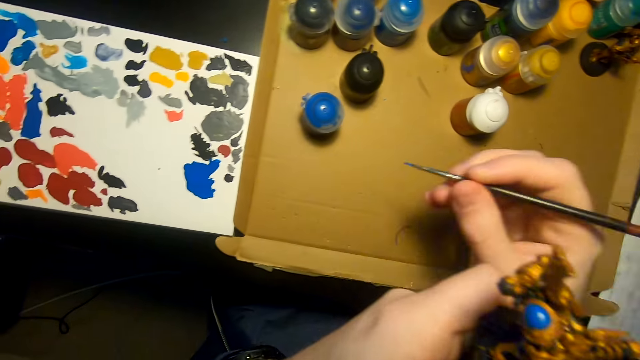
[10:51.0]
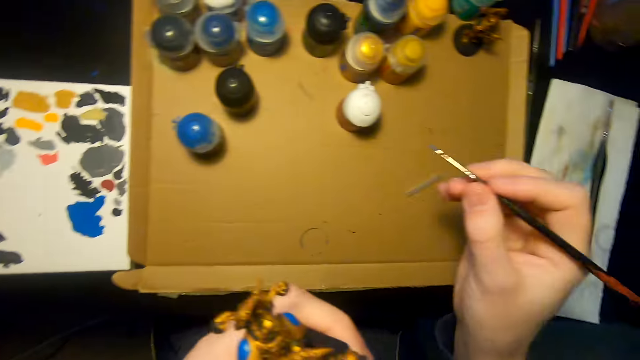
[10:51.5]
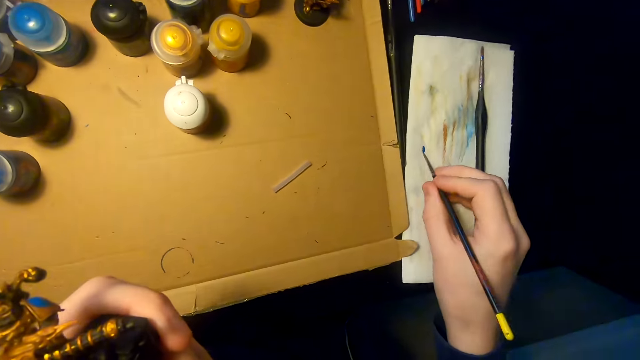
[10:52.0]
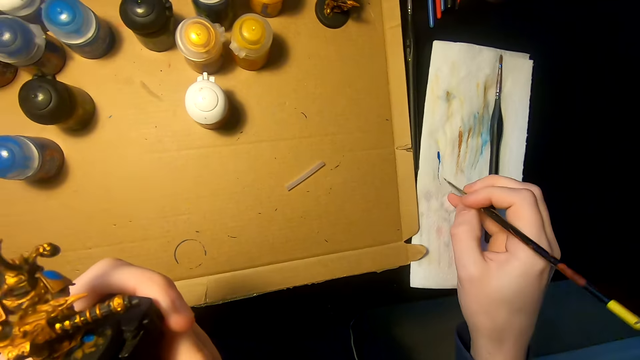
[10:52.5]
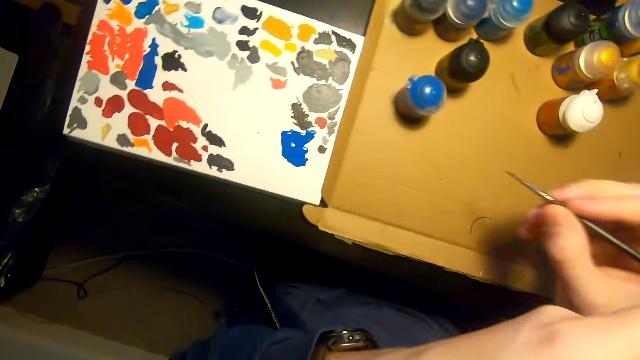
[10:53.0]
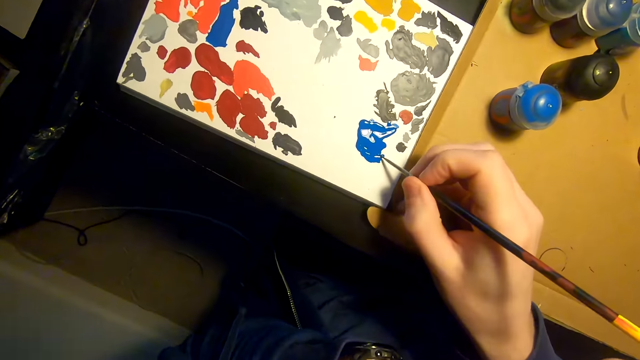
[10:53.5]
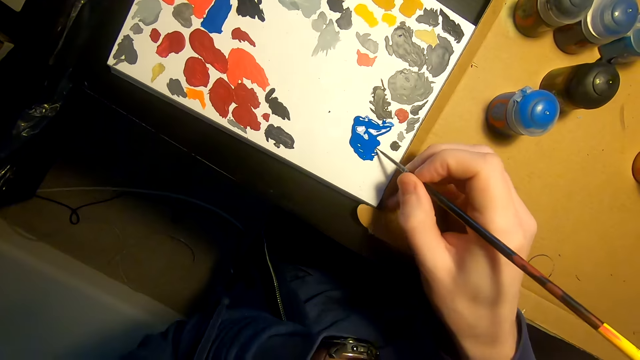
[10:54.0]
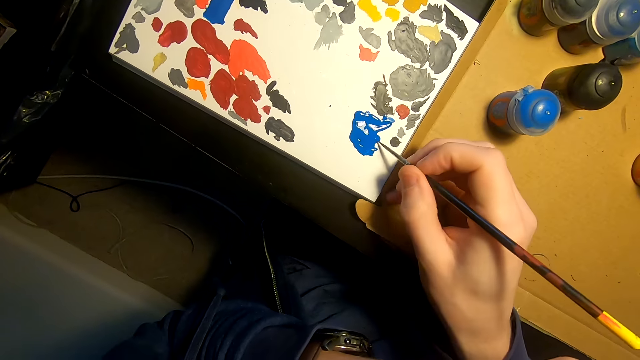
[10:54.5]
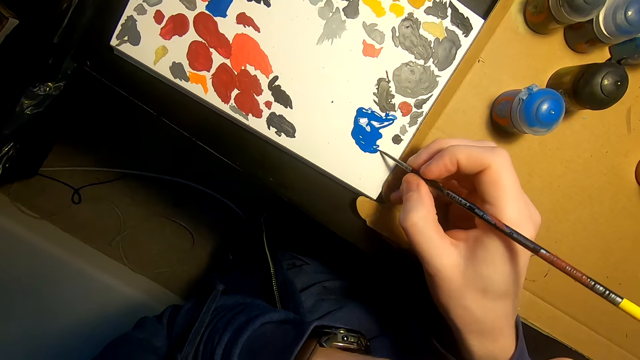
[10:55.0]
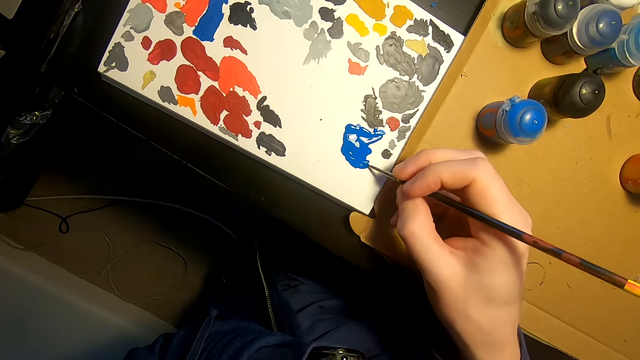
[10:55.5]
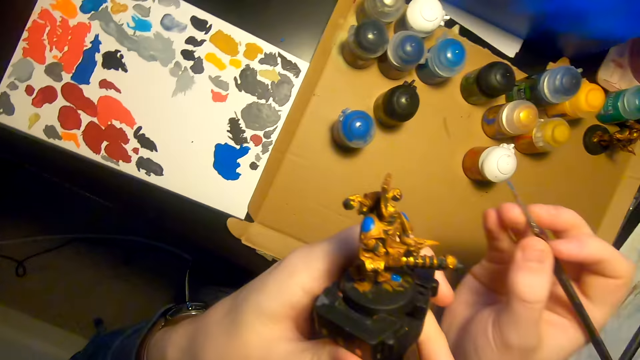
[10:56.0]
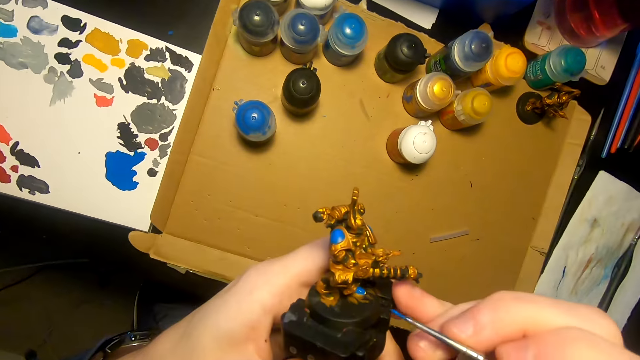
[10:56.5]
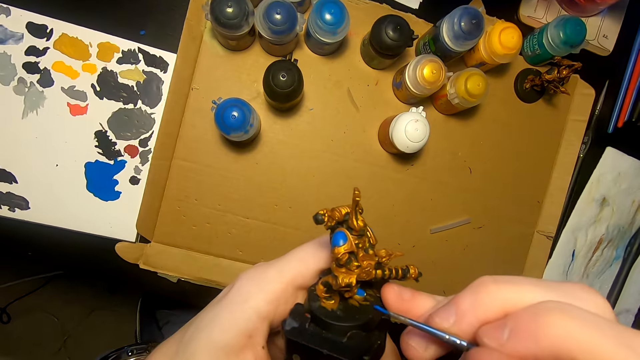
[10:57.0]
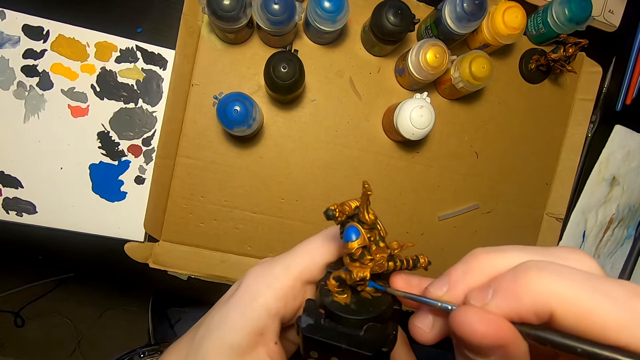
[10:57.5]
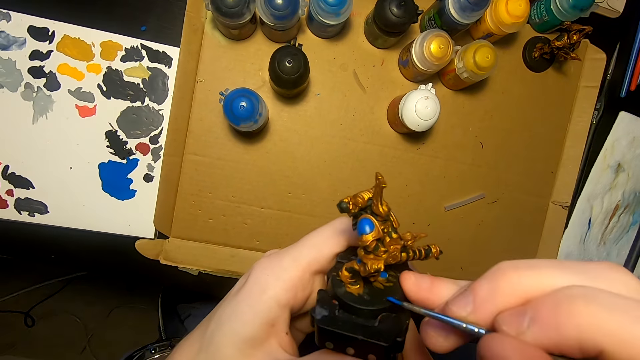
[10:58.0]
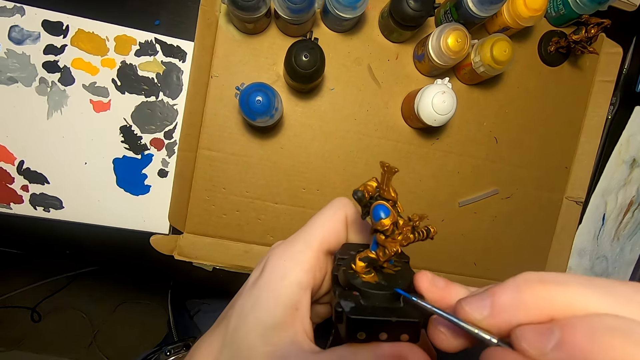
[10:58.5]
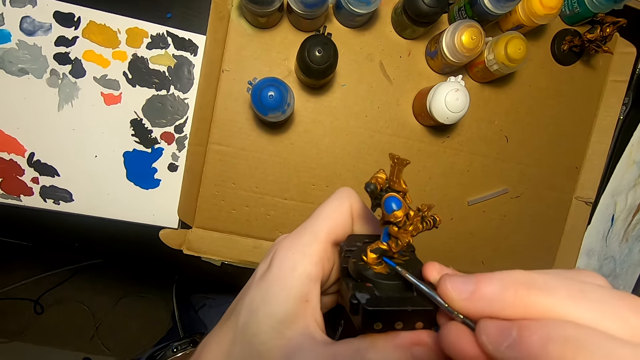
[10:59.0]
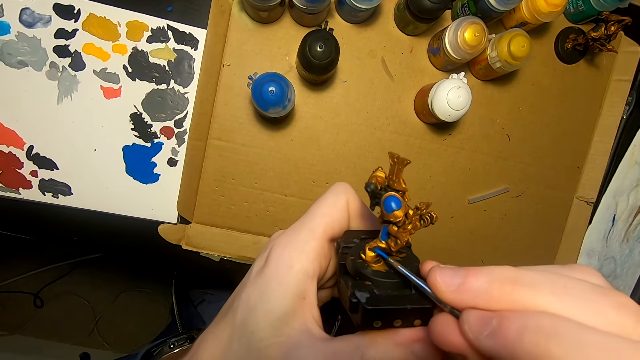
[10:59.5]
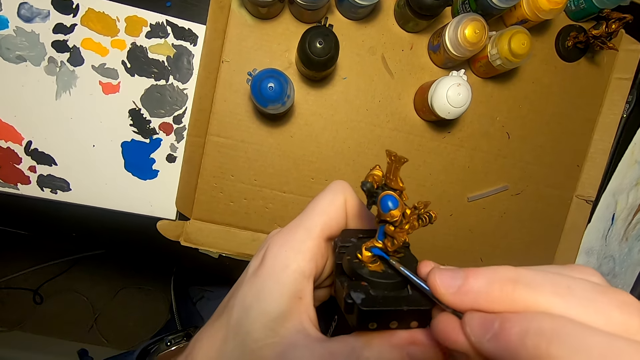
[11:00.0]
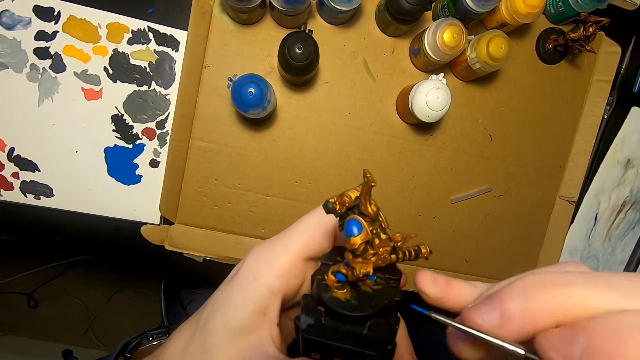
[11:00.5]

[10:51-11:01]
The camera wearer cleans the paint brush with a wipe. They dip the paint brush in the paint. They paint the model sculpture with the paint brush.

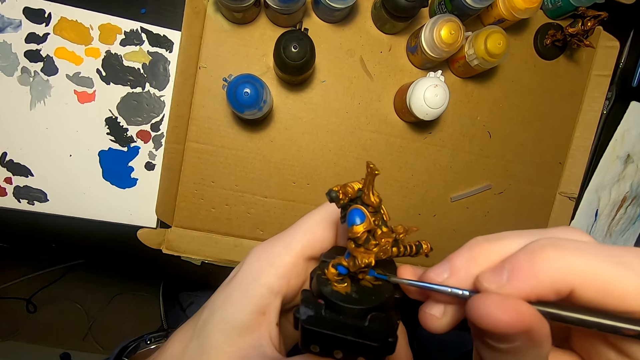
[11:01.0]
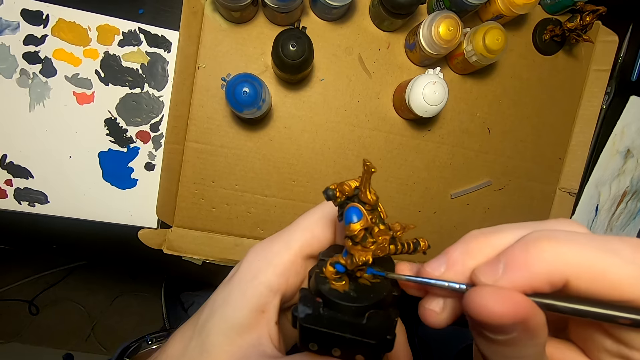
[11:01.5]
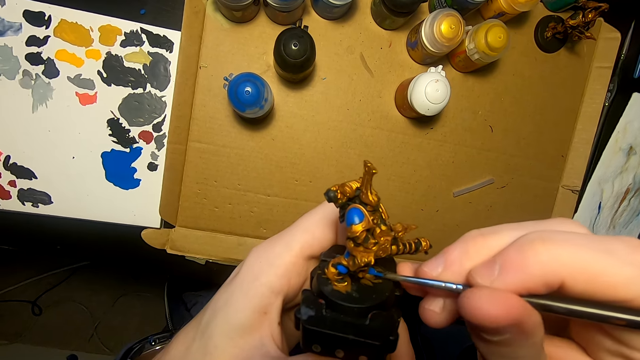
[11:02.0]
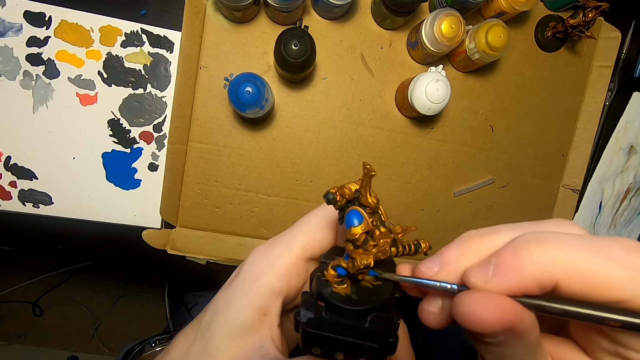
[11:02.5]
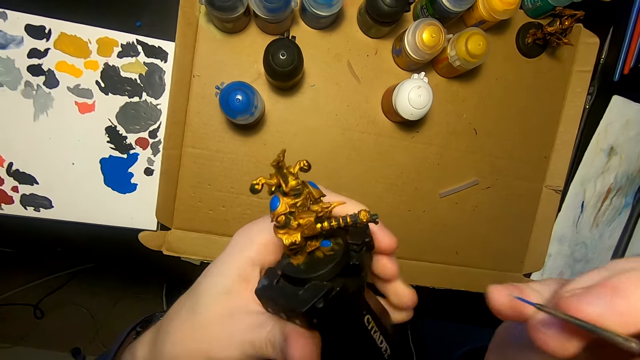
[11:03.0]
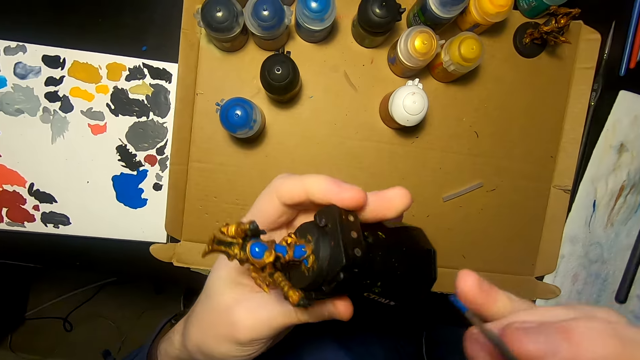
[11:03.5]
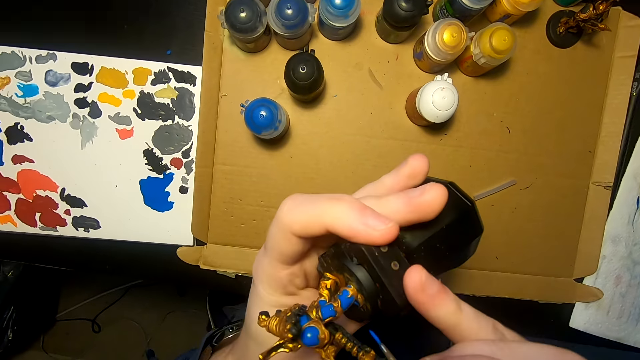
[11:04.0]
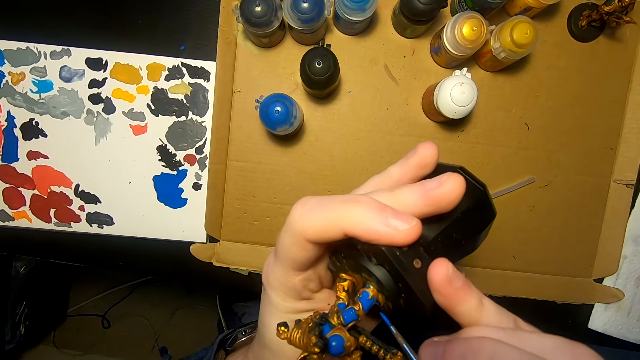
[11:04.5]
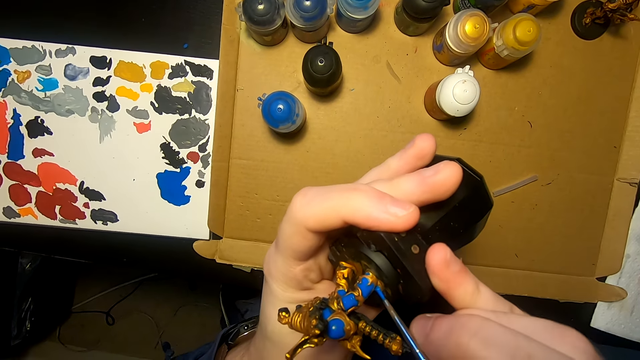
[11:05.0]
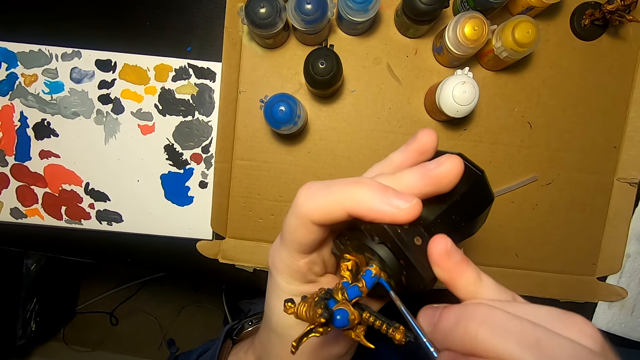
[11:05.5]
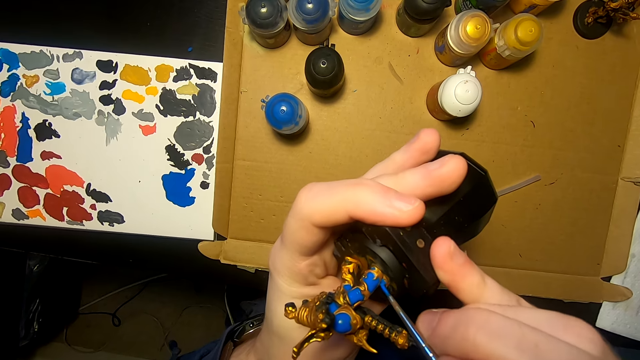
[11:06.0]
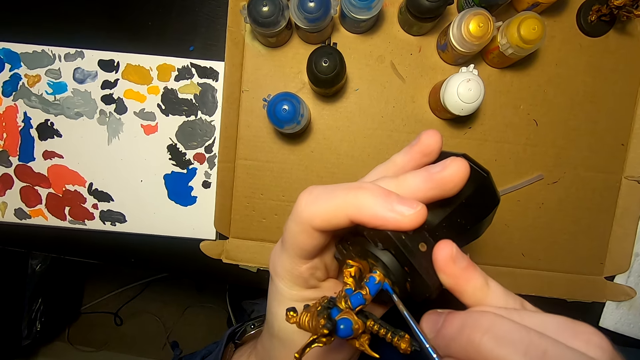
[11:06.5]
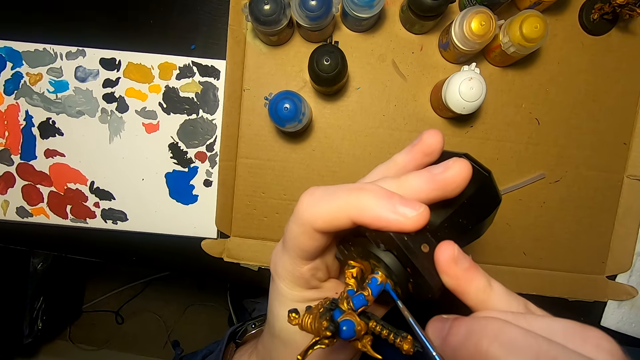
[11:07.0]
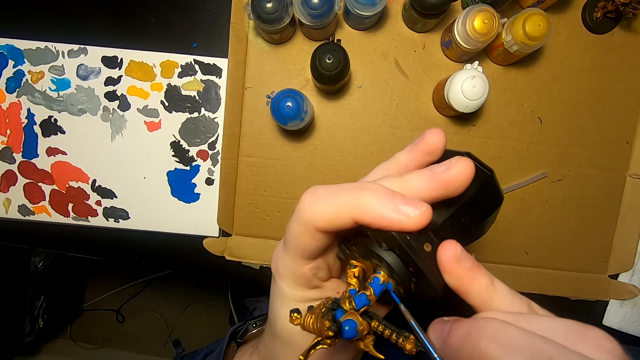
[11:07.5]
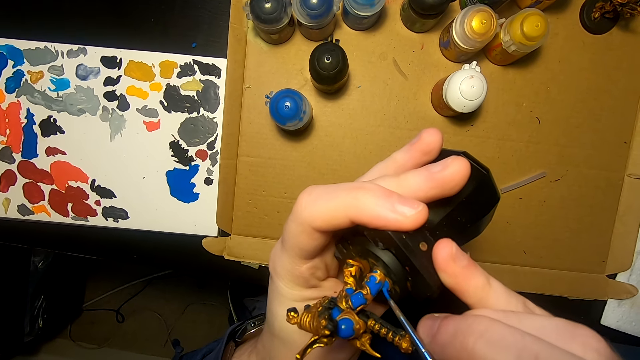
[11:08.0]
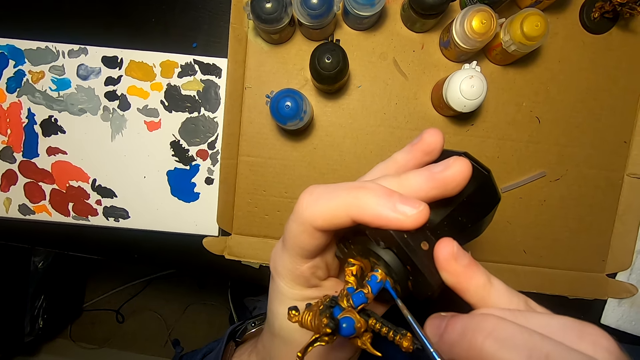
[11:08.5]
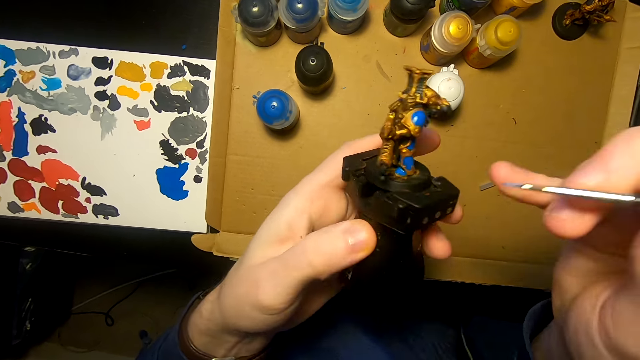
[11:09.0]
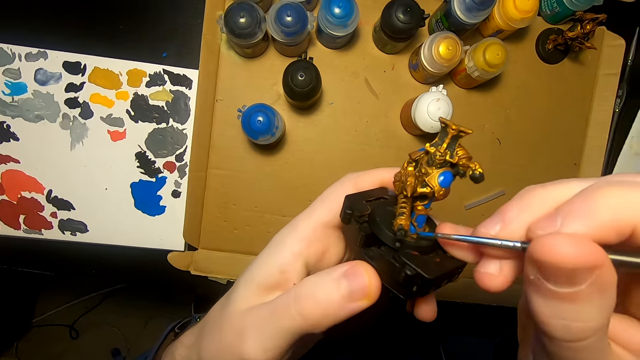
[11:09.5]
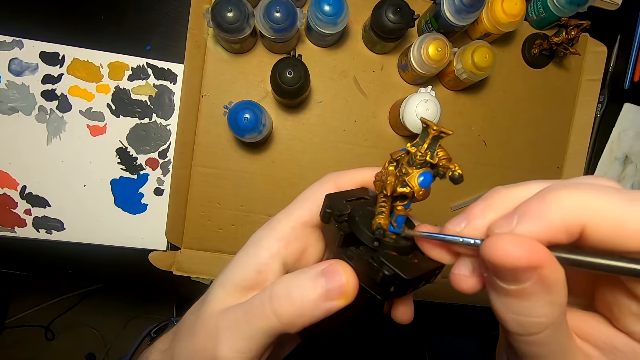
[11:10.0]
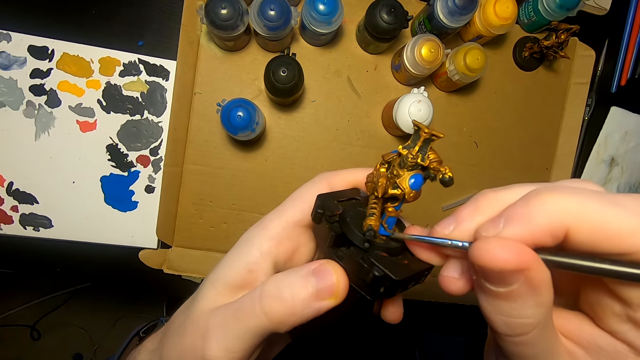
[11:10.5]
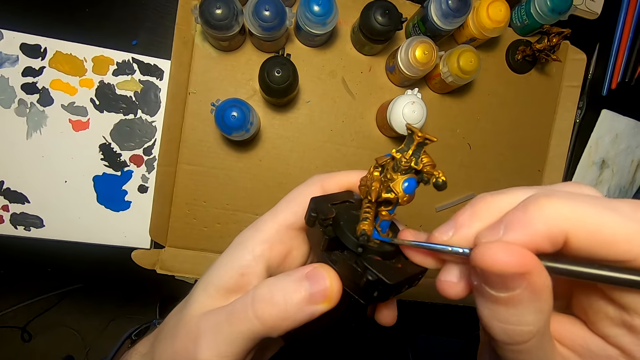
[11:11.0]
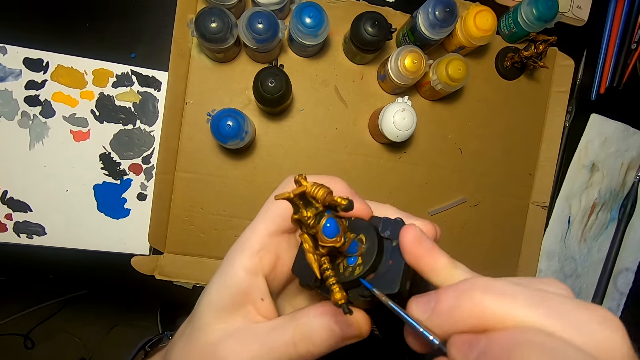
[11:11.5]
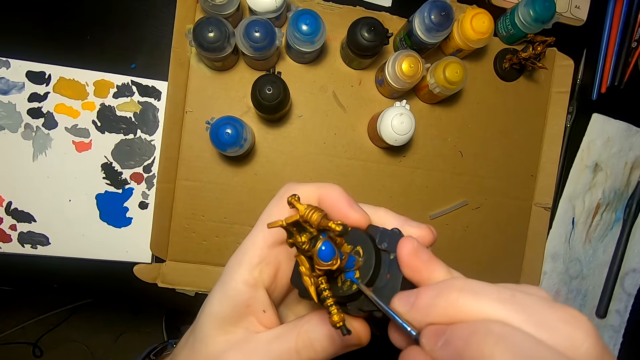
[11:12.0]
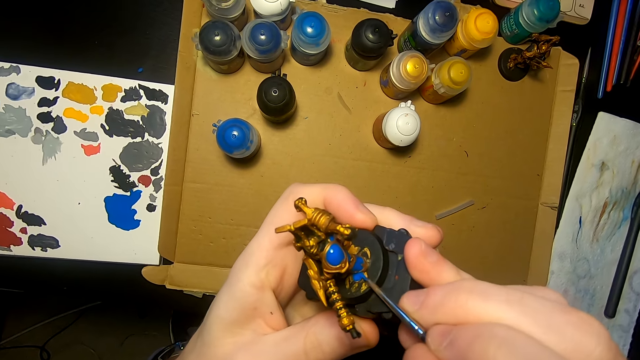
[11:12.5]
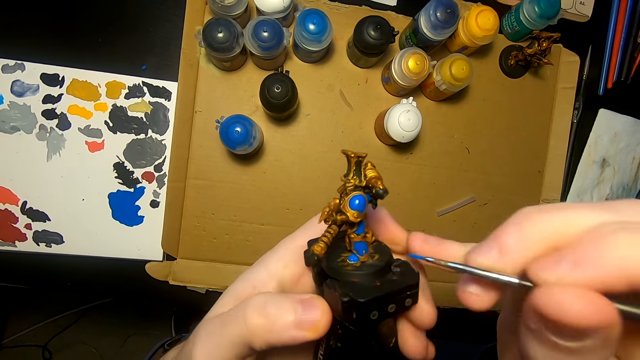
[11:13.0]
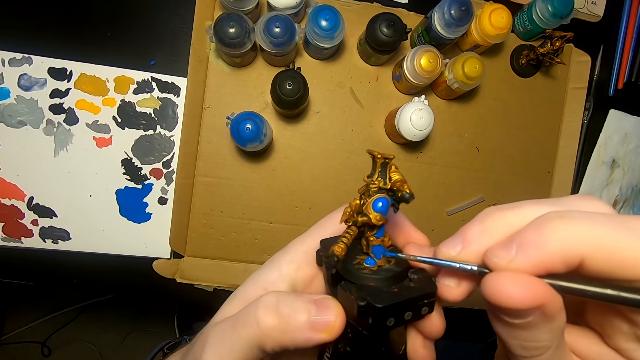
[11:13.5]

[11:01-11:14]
The camera wearer rotates the model sculpture. They paint the model sculpture with a painting brush. They turn the model sculpture. They paint the model sculpture with the painting brush.
